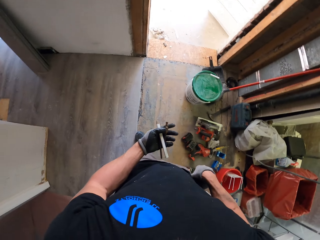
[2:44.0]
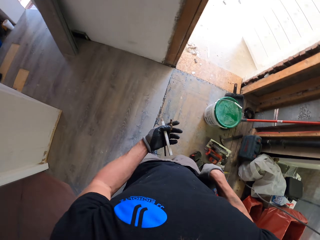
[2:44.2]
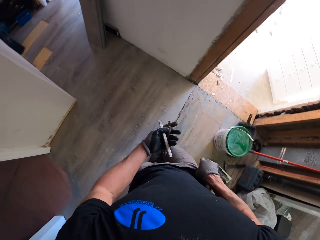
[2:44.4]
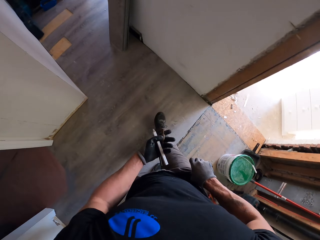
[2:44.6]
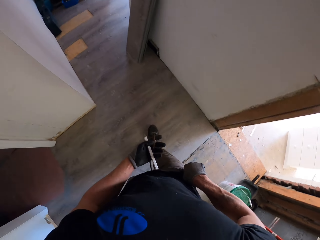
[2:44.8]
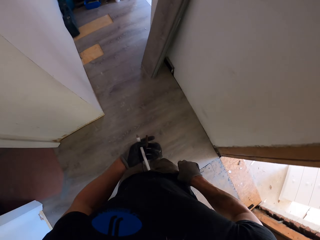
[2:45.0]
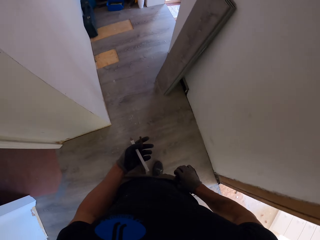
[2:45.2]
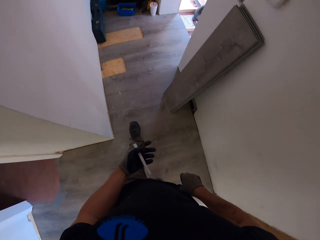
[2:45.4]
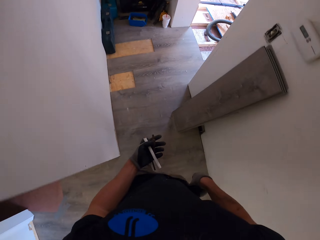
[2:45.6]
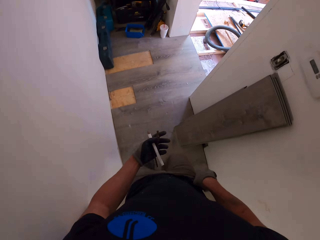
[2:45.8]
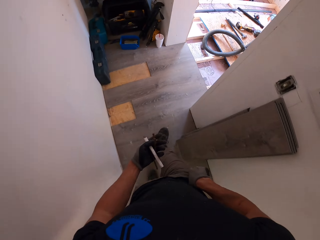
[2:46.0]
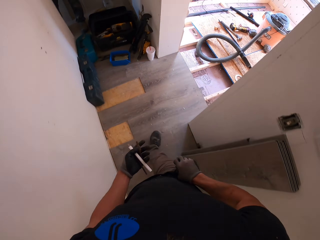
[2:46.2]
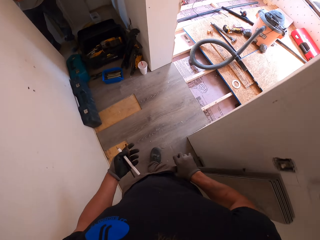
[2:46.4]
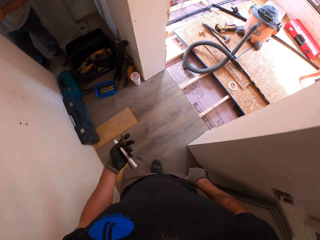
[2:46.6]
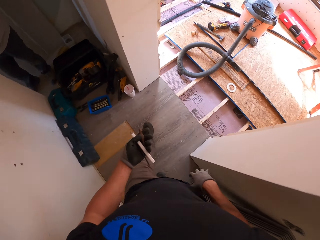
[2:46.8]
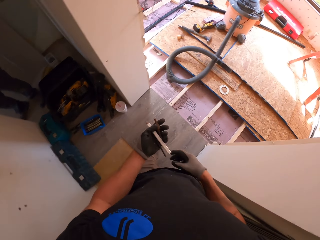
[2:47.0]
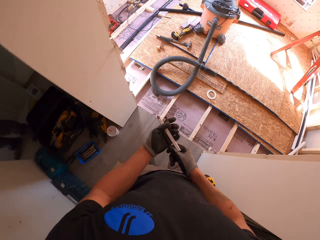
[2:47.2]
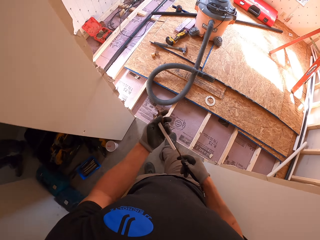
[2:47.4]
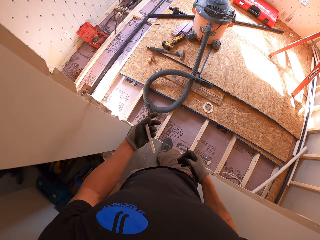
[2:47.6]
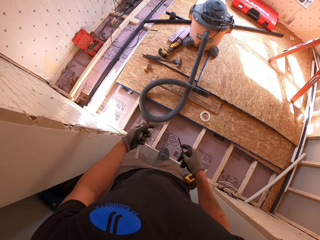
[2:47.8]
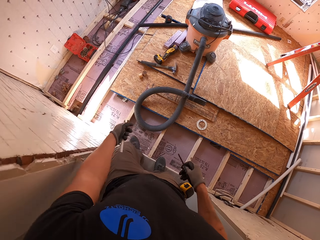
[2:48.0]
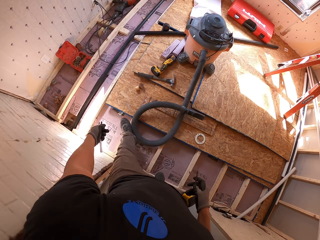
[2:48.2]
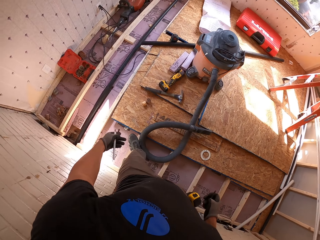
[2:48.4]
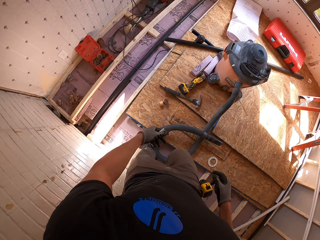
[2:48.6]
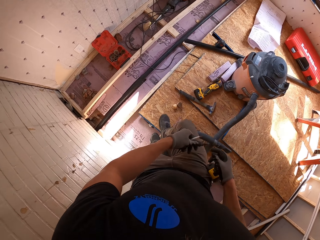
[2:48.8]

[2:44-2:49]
The camera wearer picks up the screw from his left hand.

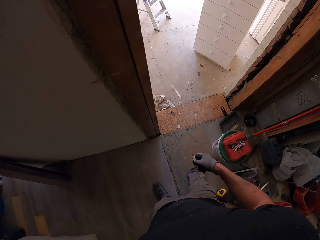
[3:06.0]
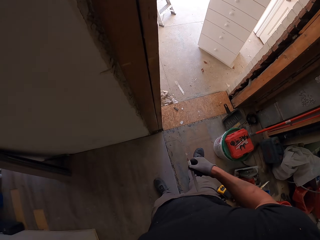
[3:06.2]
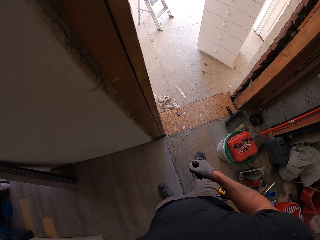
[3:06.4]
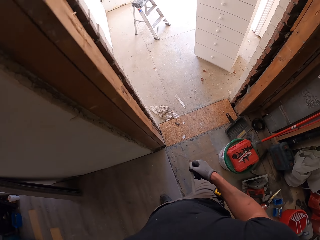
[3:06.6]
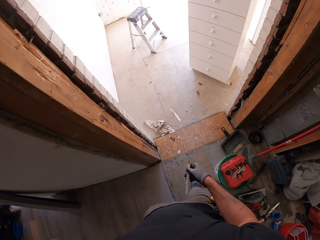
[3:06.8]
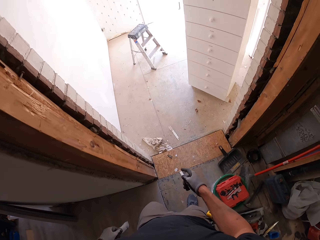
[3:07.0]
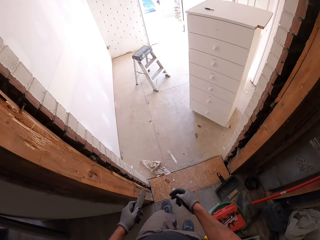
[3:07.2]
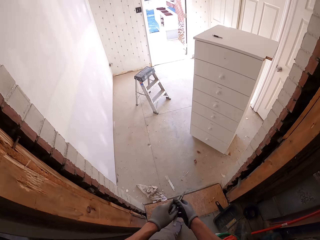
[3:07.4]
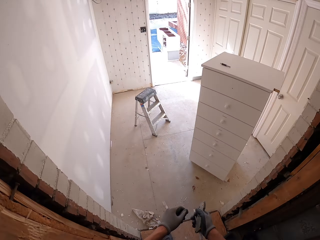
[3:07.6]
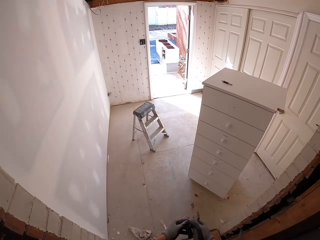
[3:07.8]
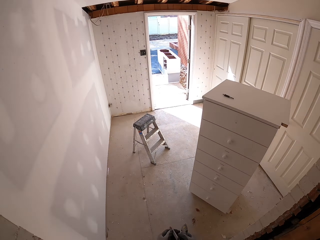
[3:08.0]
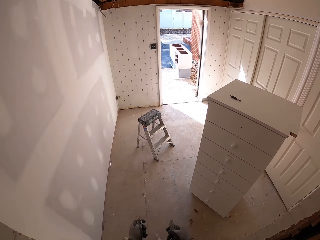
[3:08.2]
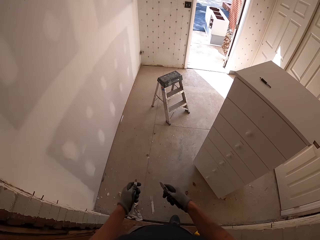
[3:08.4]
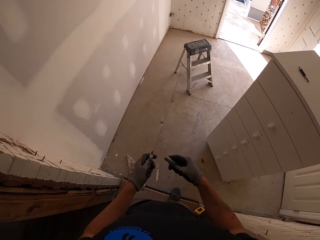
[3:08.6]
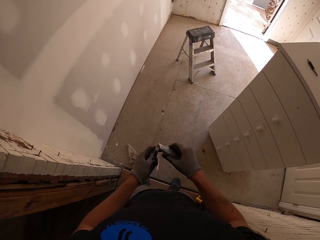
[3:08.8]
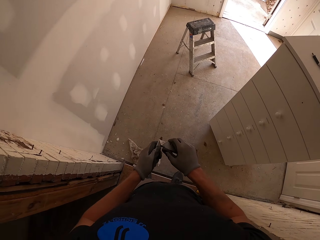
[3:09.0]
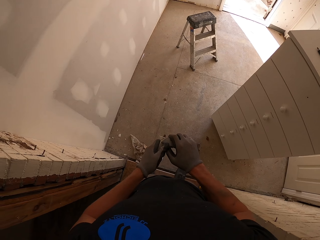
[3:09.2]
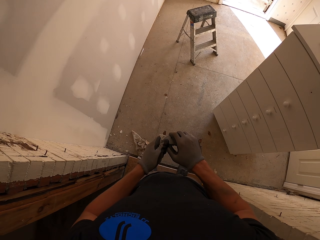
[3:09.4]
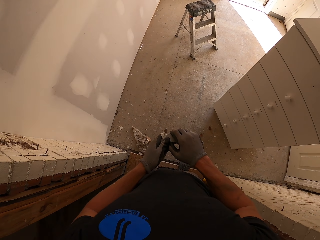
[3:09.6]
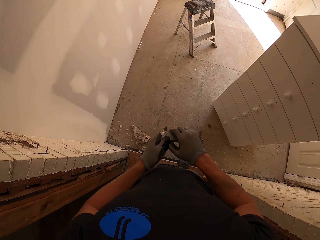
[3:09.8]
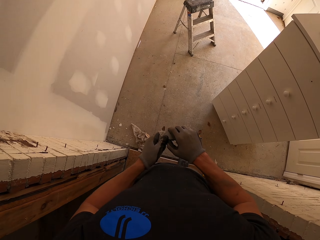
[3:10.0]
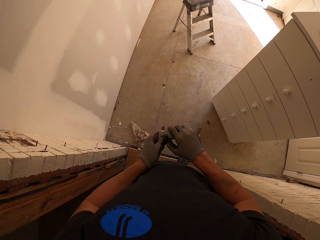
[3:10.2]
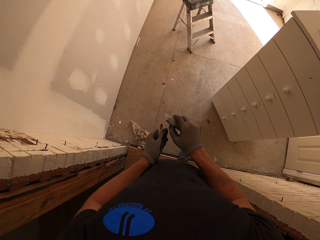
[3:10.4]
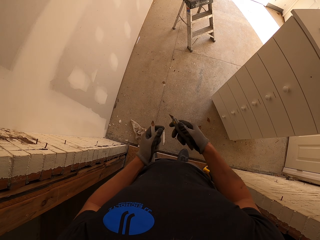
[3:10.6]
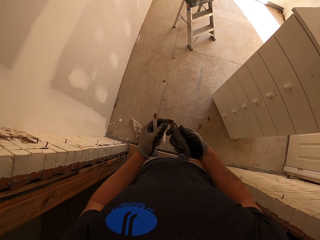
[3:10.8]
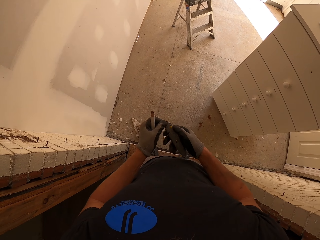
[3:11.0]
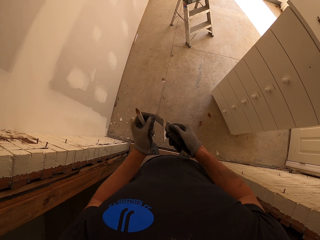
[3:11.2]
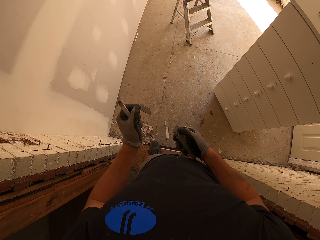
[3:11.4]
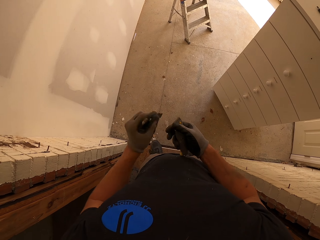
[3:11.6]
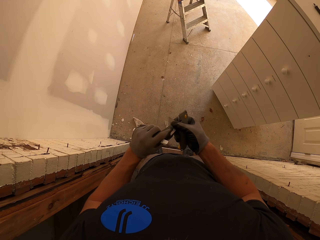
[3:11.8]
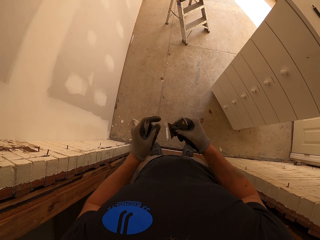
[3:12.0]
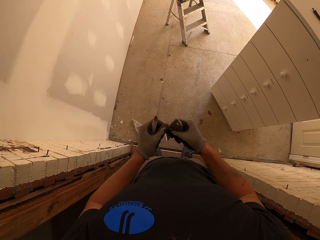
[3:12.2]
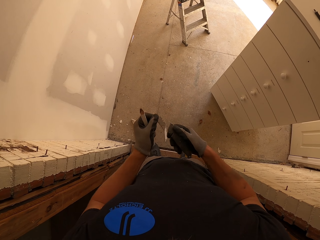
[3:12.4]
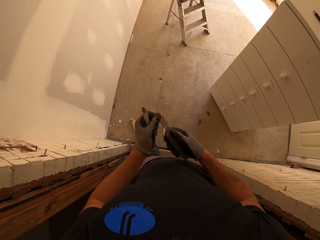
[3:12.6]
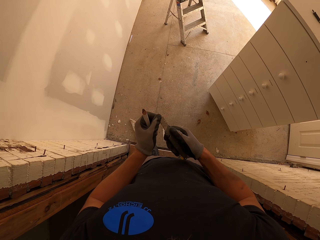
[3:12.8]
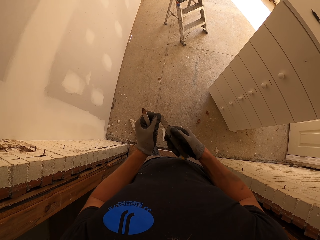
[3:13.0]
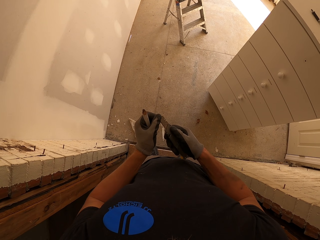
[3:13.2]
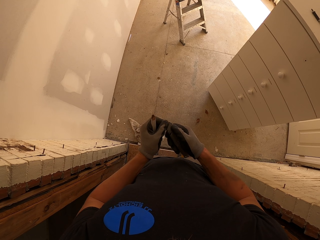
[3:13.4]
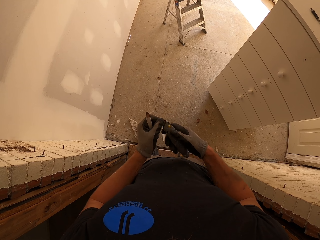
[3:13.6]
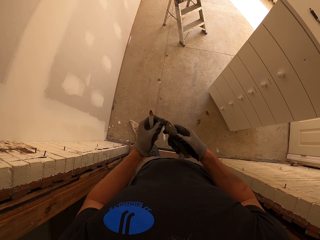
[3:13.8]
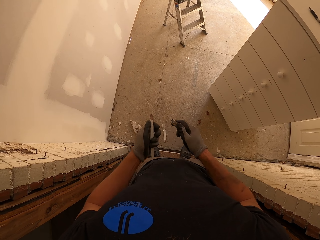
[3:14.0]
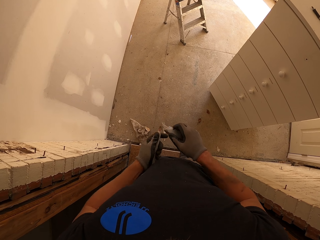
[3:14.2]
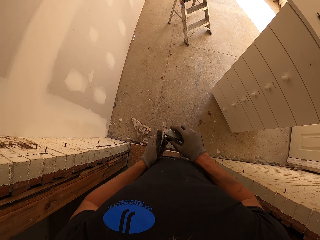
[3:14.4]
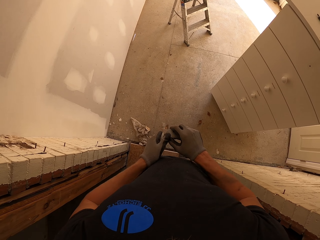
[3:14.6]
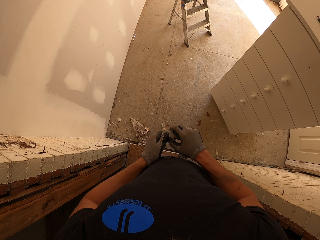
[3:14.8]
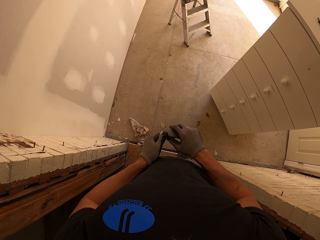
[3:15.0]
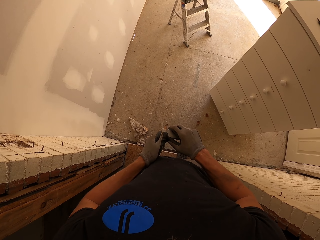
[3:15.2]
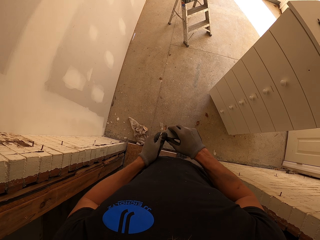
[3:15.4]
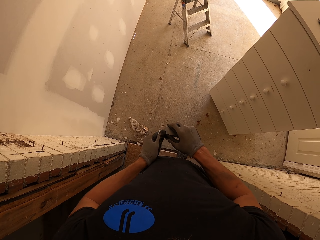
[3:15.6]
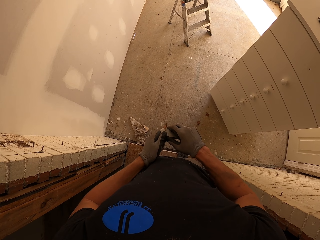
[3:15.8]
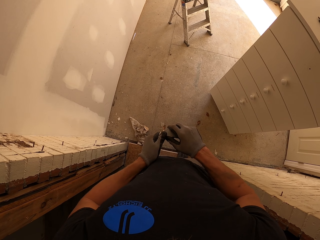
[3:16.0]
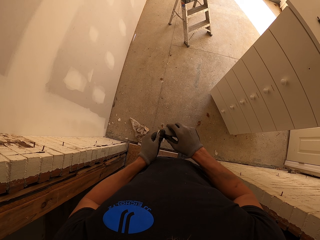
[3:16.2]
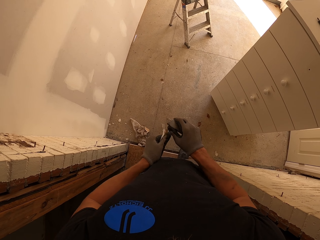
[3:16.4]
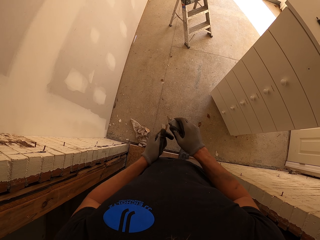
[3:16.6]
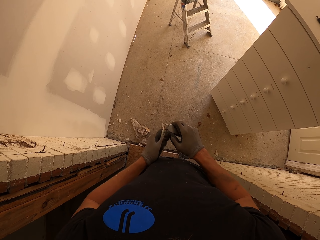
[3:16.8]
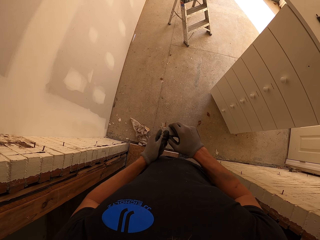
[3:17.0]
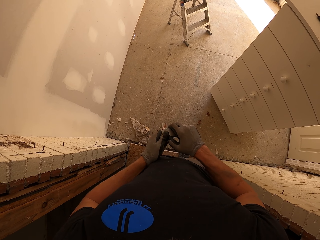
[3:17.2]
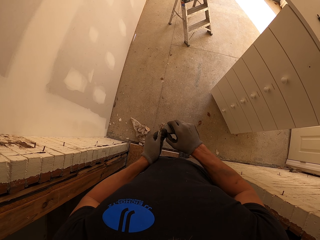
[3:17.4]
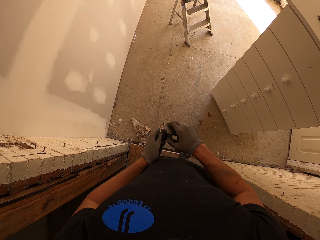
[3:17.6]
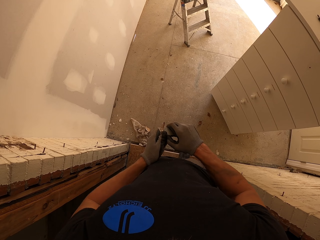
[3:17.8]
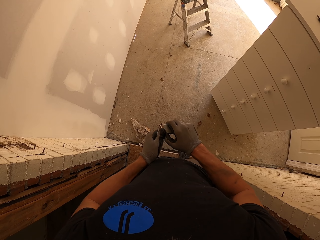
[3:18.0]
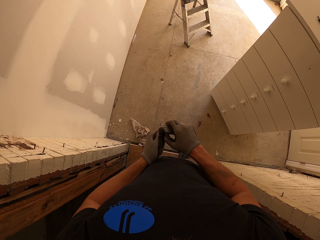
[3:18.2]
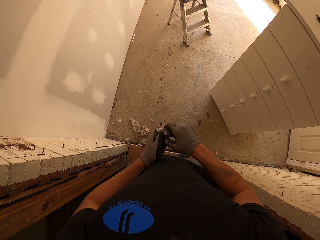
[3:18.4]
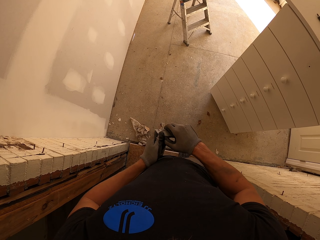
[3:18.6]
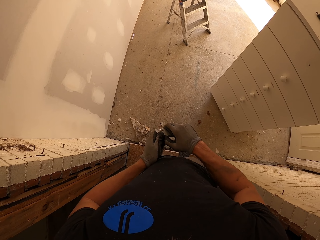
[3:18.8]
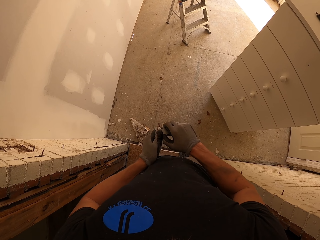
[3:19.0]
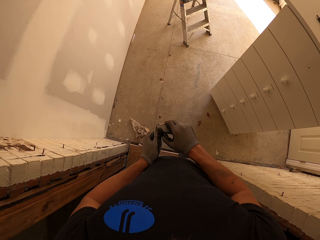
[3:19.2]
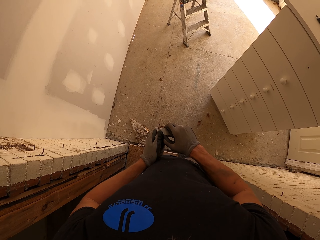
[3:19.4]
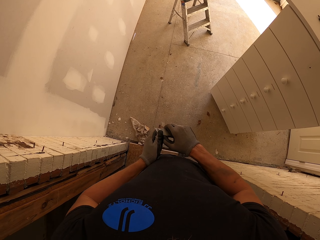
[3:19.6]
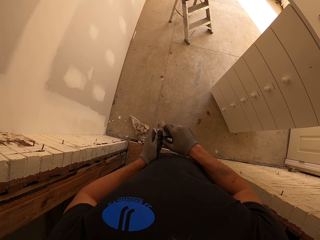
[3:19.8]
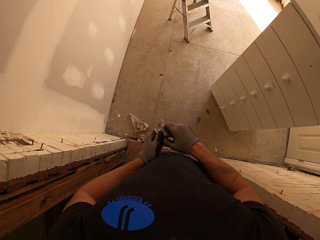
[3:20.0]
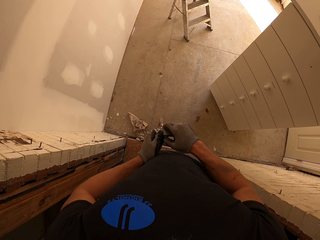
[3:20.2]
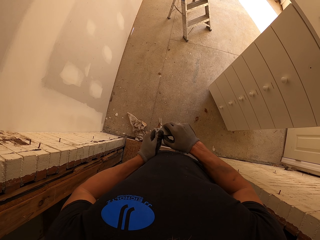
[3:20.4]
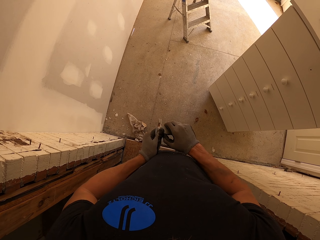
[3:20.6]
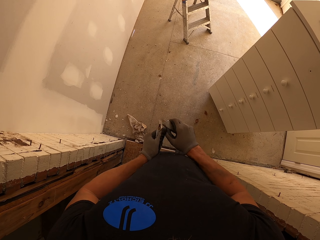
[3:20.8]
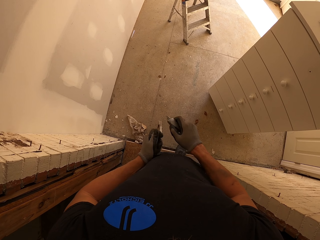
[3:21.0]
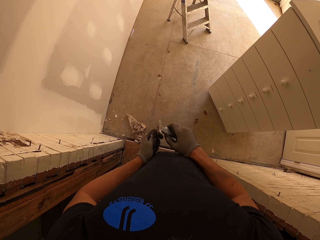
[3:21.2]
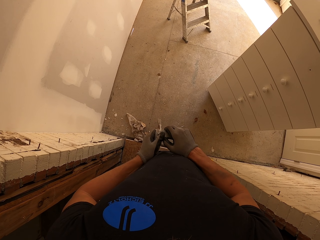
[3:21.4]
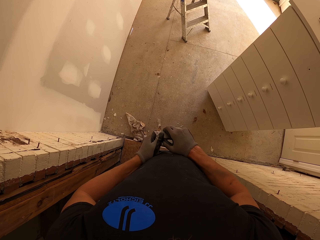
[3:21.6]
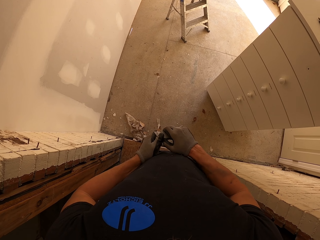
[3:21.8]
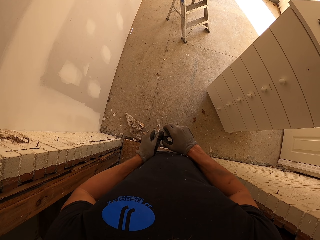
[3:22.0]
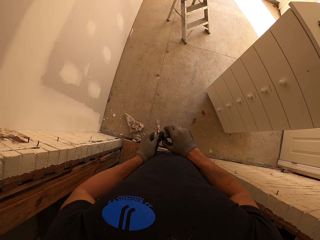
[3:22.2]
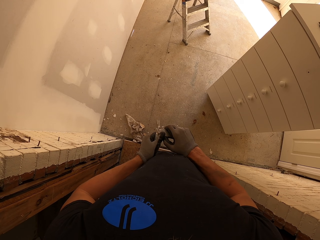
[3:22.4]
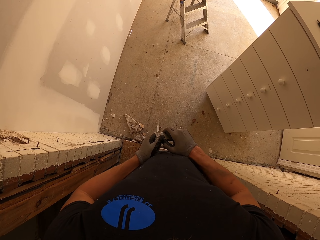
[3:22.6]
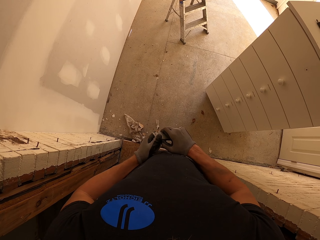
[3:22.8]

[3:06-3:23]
The camera wearer picks up a knife sharpener. They sharpen the pencil. They pull out the sharpener. They fix the knife. They return in the sharpener. They sharpen the pencil again.
